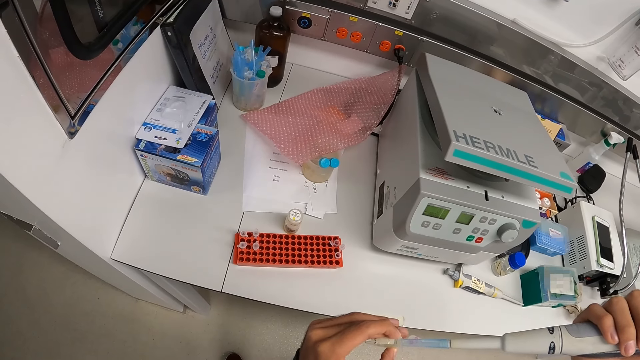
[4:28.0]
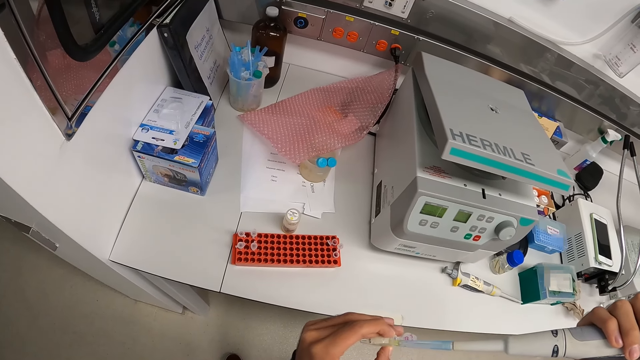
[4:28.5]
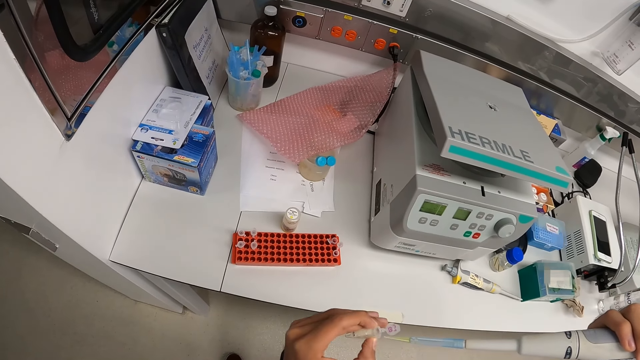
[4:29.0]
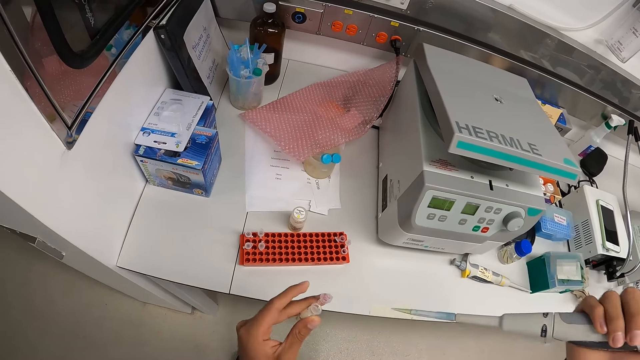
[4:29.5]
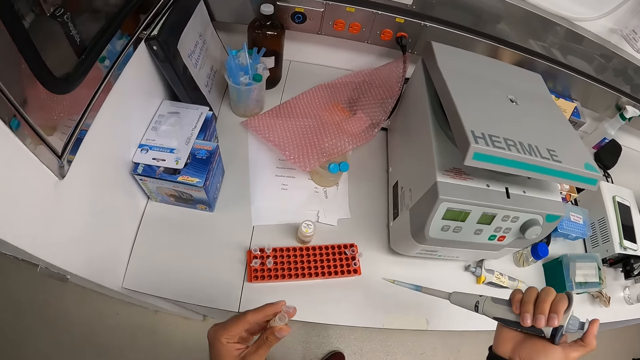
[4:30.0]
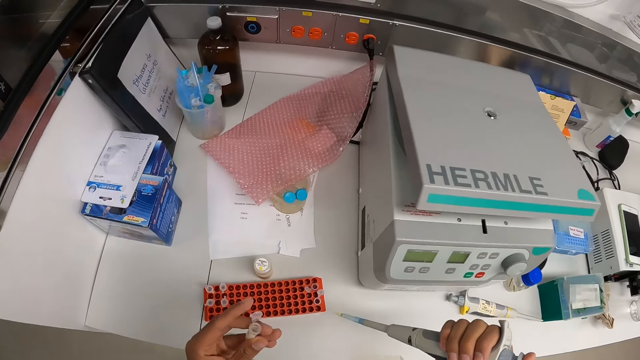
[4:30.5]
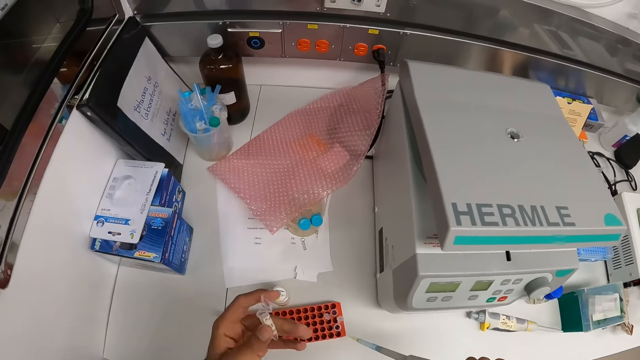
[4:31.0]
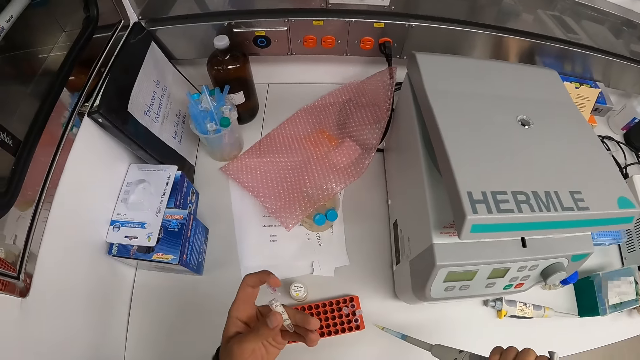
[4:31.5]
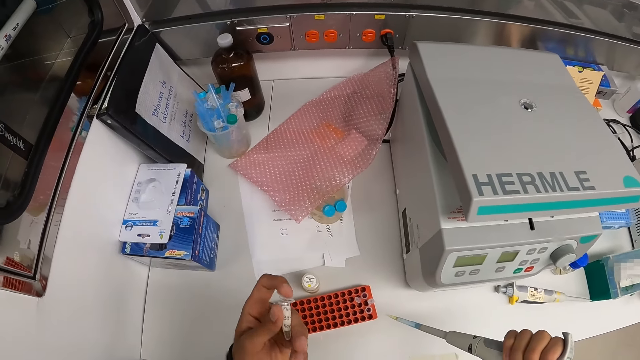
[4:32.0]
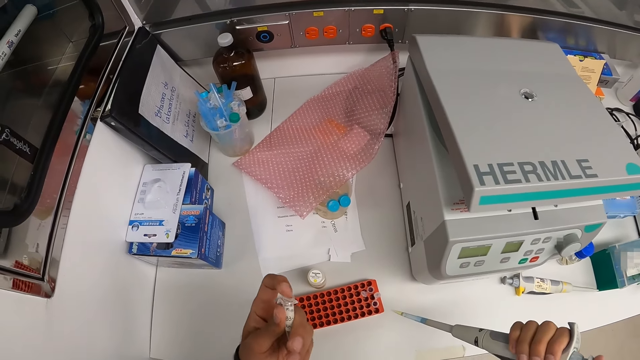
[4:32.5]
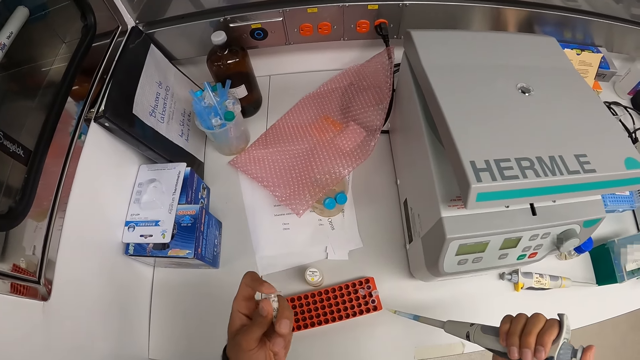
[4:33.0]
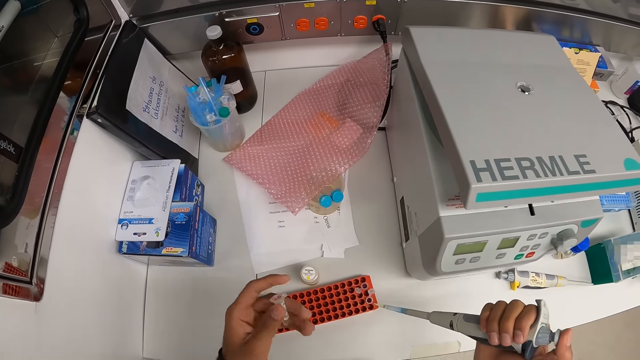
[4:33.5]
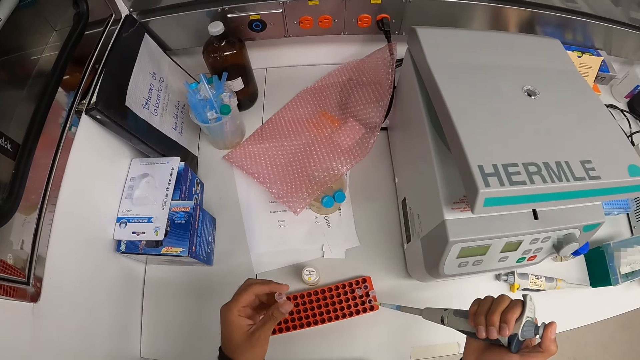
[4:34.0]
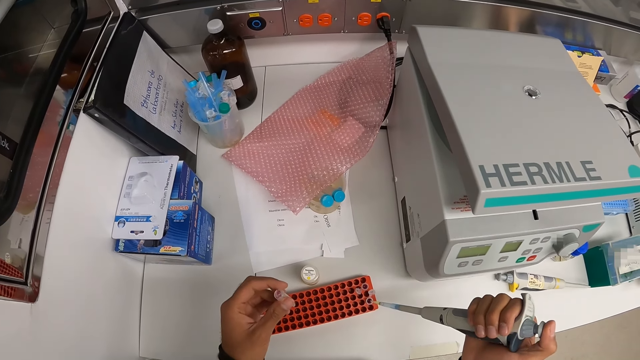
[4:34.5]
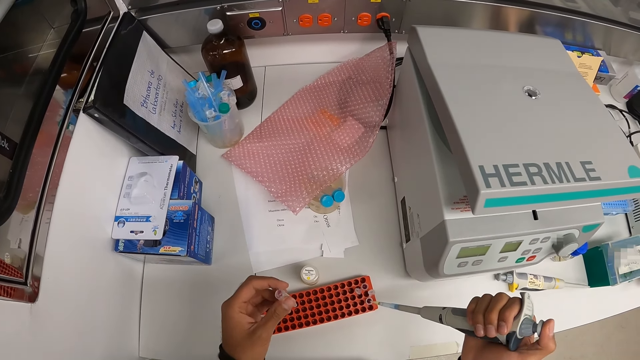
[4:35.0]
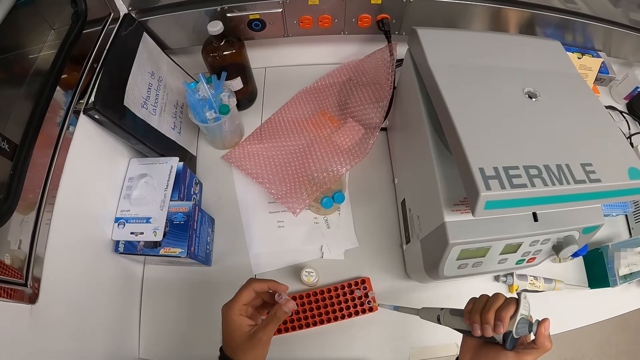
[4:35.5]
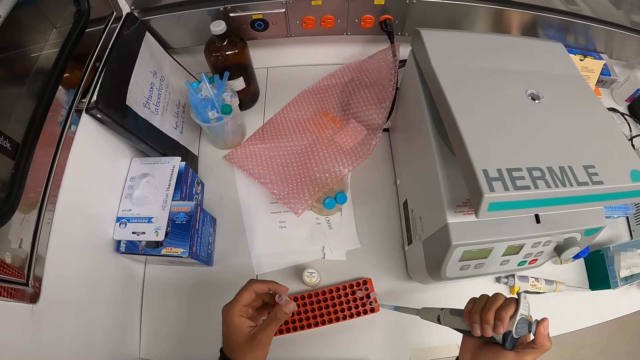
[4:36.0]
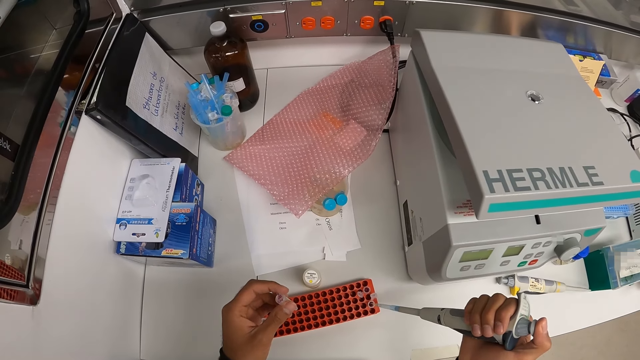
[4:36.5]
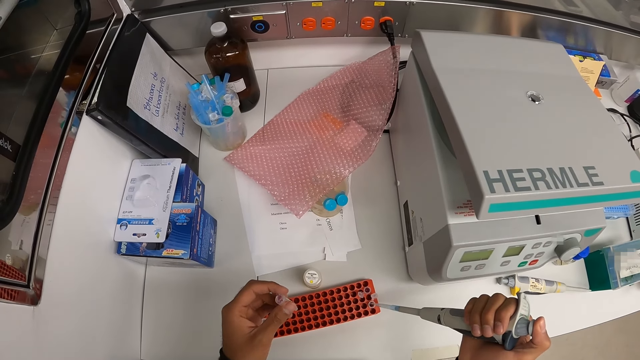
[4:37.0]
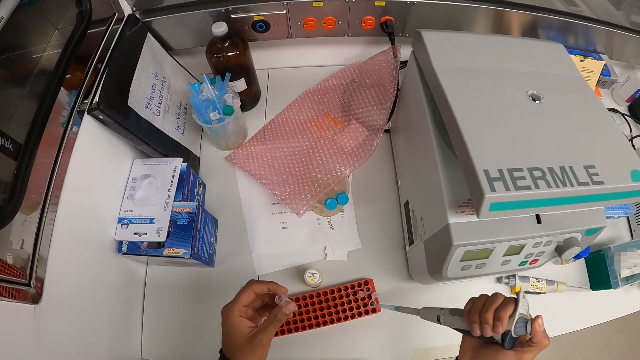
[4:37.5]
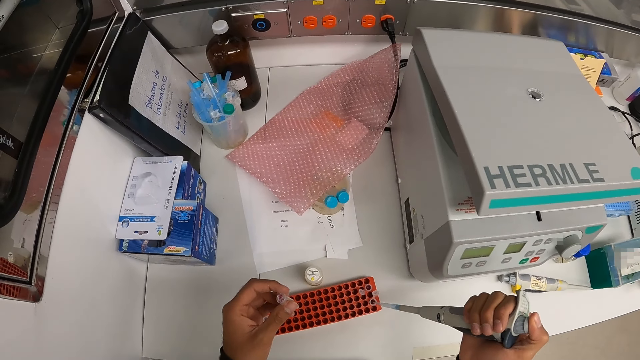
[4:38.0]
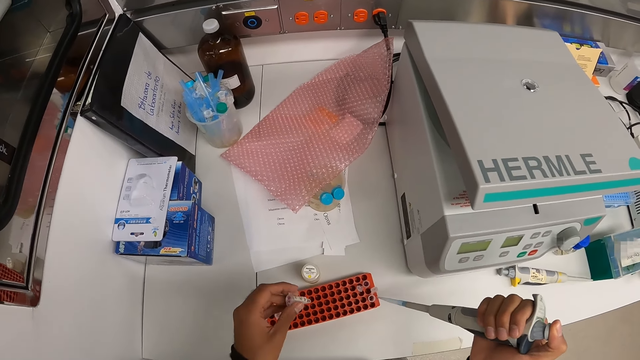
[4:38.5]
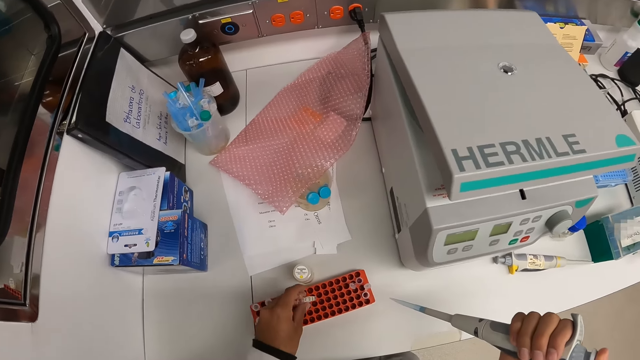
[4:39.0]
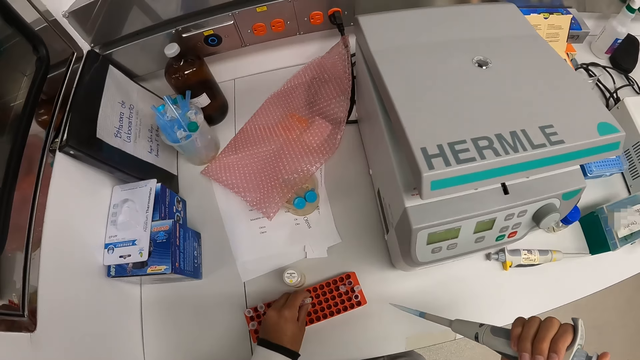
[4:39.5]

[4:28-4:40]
The camera wearer looks around. He covers the test tube in his left hand. He dispenses the reagent from the pipette in his hands into the test tube in the rack on the workbench. He drops the test tube in his left hand into the rack on the workbench.

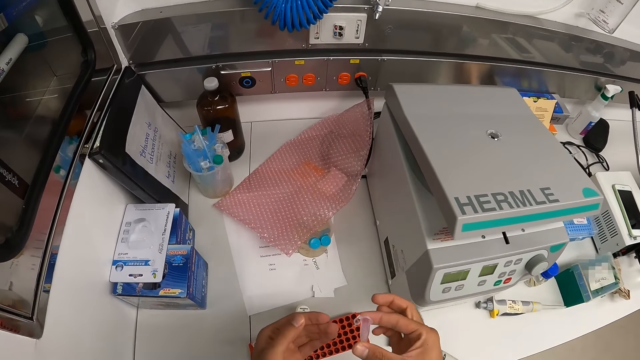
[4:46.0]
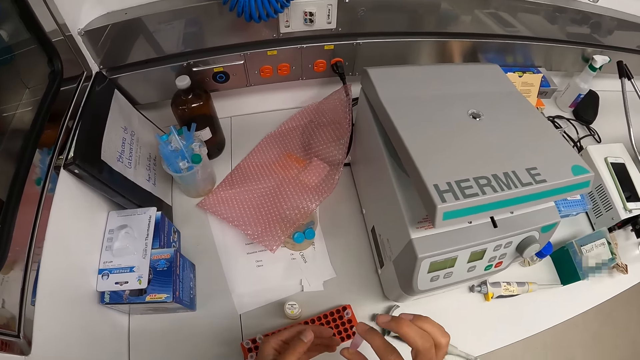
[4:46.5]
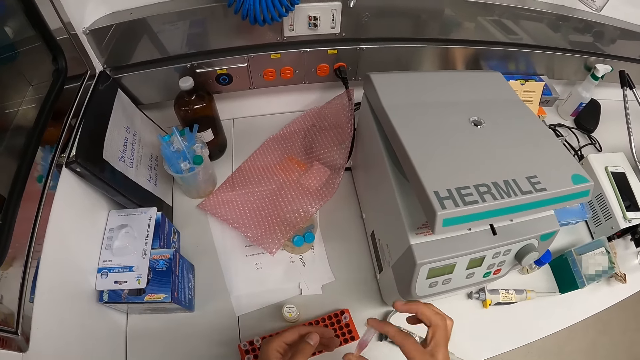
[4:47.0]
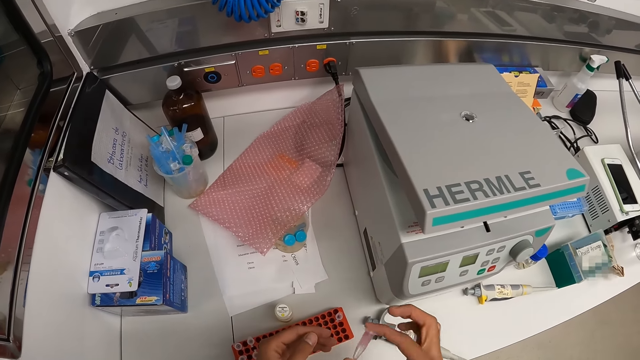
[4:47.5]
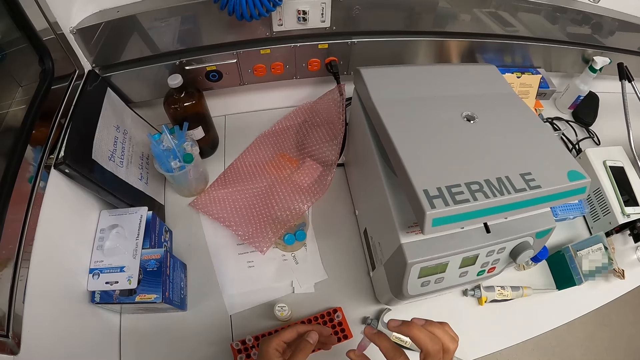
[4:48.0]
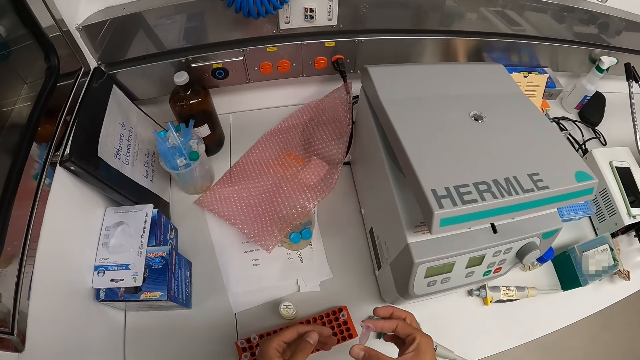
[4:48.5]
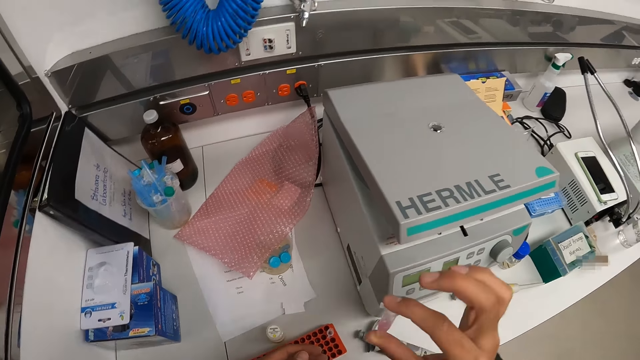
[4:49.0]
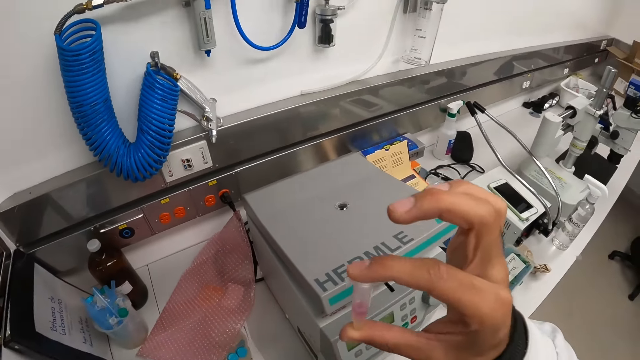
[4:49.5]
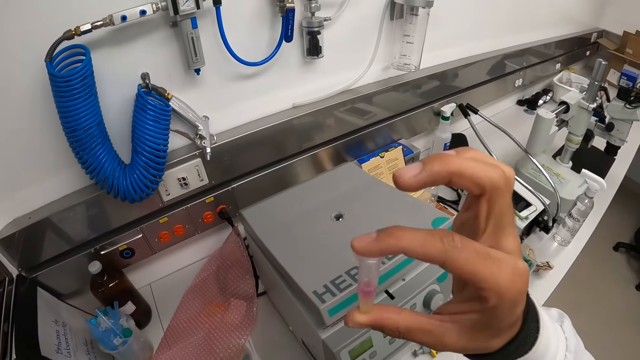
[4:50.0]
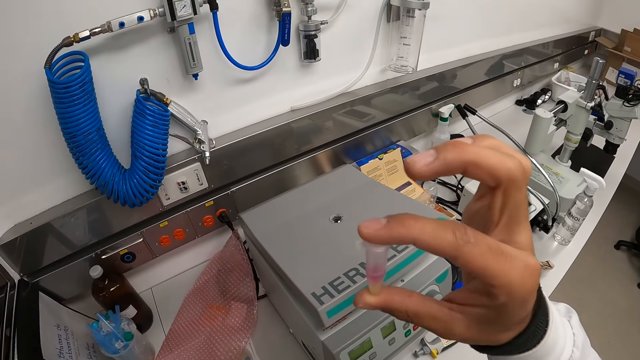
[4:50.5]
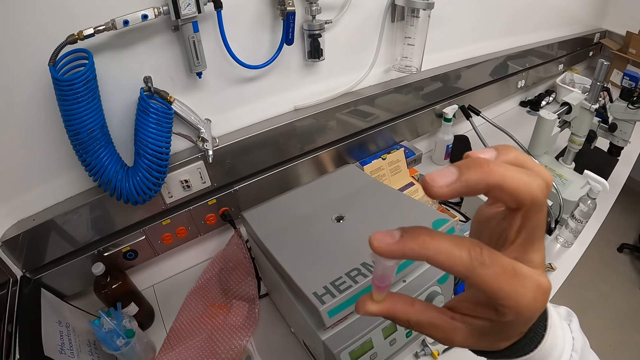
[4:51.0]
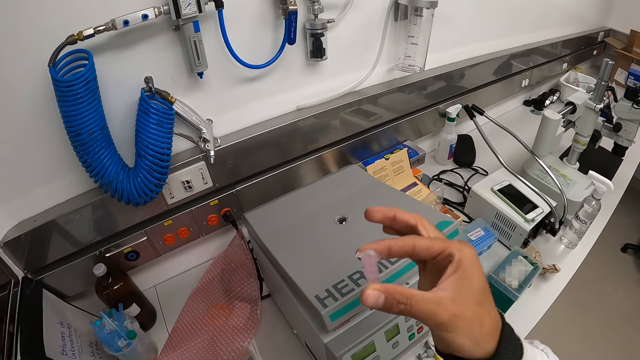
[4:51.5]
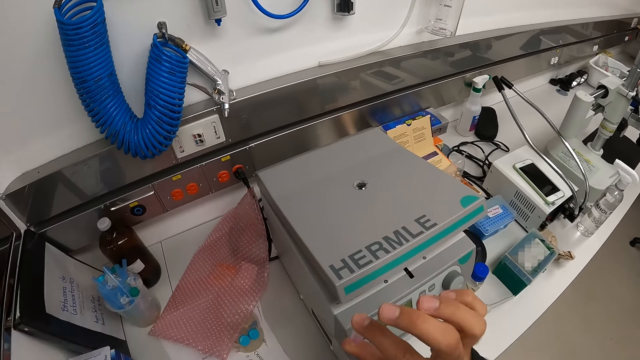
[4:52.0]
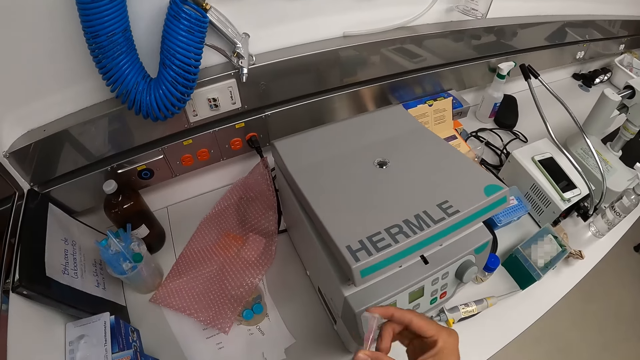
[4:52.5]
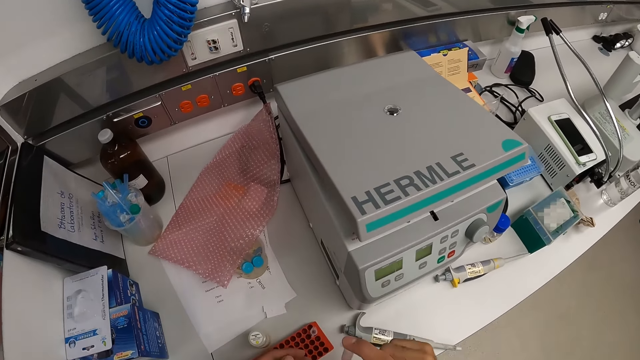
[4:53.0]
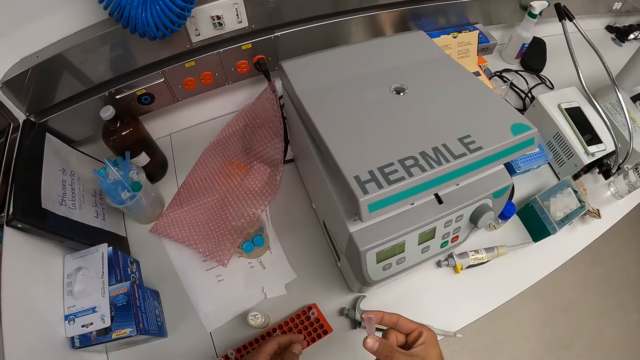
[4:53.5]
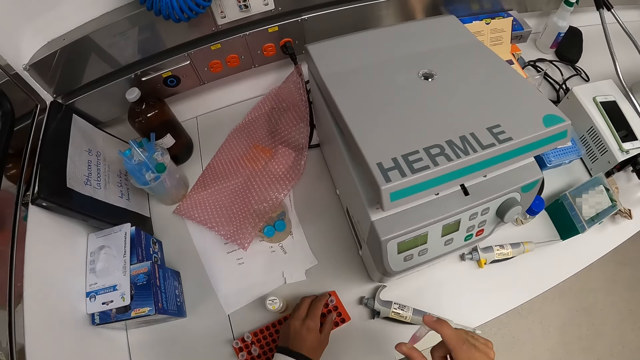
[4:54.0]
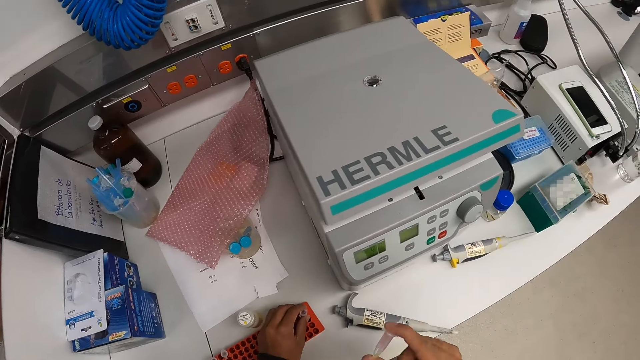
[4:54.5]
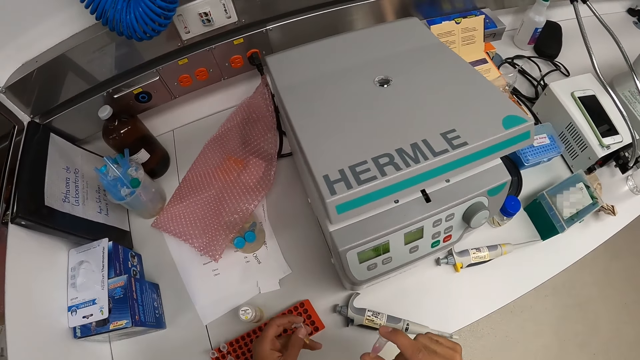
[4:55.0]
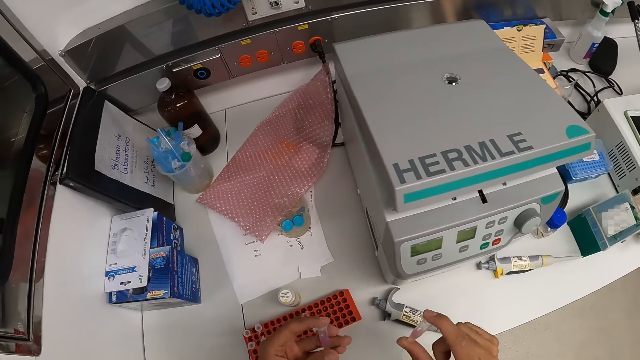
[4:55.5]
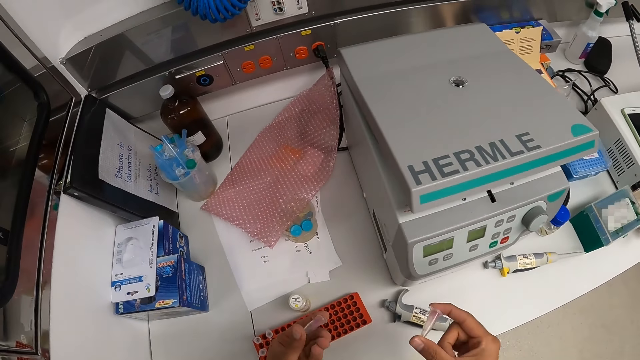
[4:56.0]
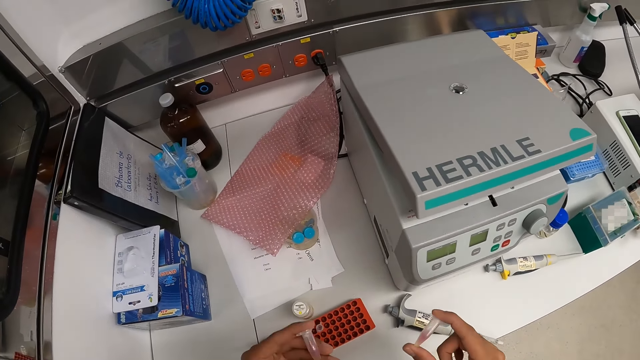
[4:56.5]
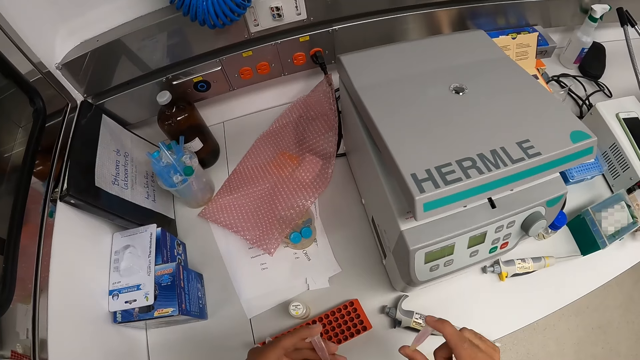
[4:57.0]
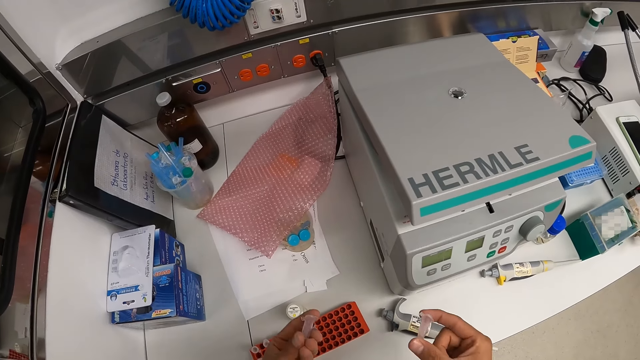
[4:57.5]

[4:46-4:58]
The camera wearer shakes the microtube or bottle in his right hand. He lifts the bottle, looks at the bottle, shakes the bottle, moves the bottle and looks at the bottle. He picks up a microtube from the rack with his left hand. He shakes the microtubes in both hands. He lifts the bottle.
